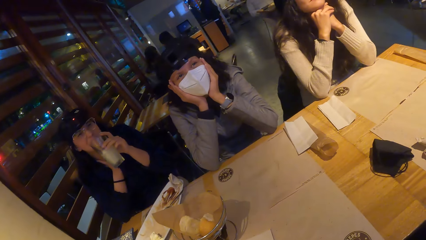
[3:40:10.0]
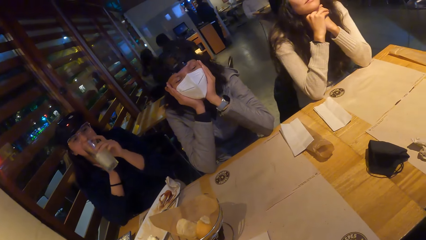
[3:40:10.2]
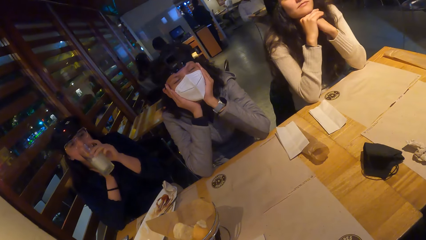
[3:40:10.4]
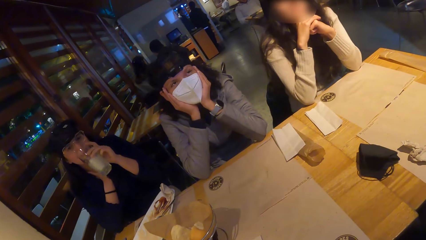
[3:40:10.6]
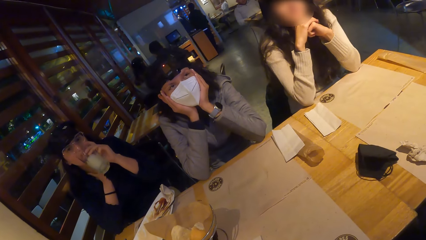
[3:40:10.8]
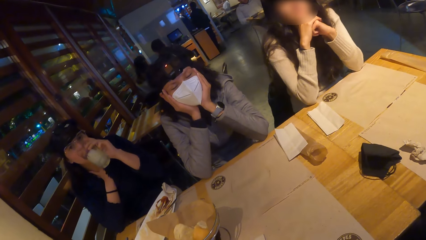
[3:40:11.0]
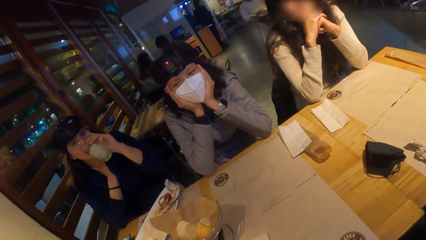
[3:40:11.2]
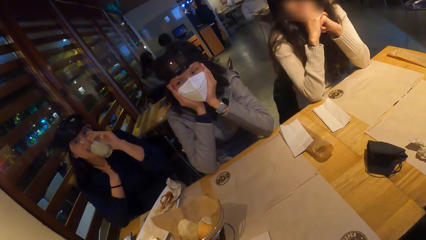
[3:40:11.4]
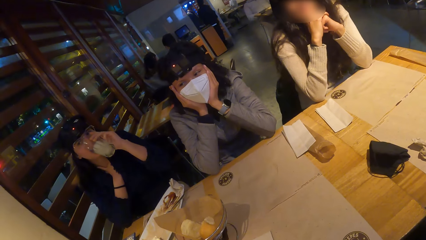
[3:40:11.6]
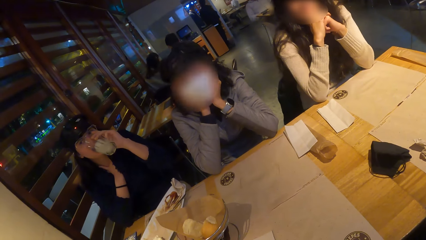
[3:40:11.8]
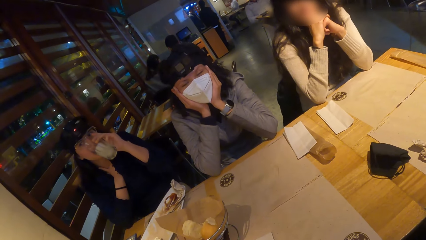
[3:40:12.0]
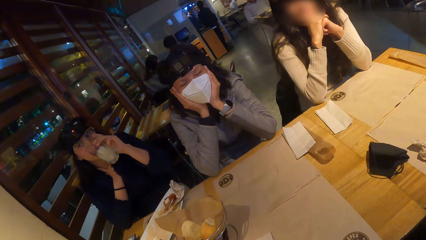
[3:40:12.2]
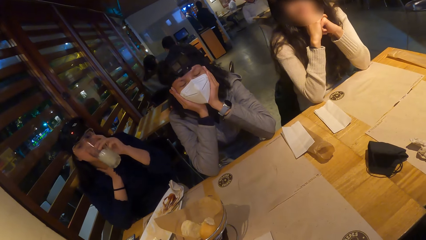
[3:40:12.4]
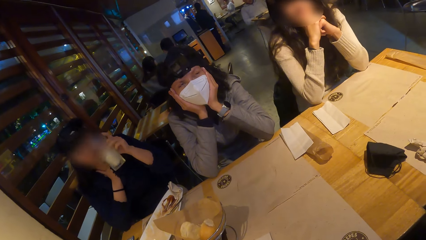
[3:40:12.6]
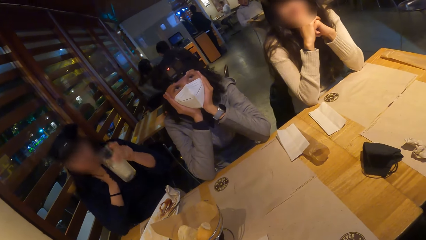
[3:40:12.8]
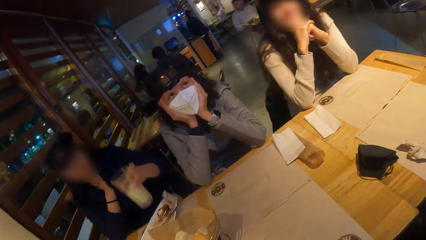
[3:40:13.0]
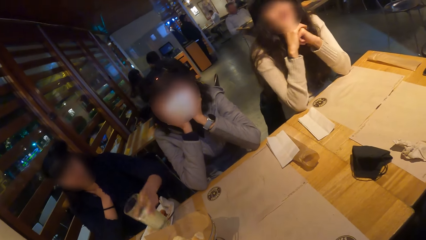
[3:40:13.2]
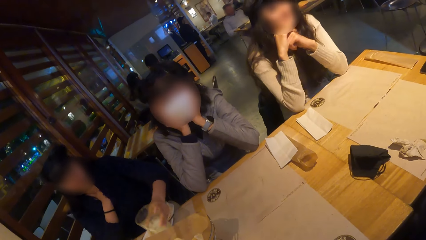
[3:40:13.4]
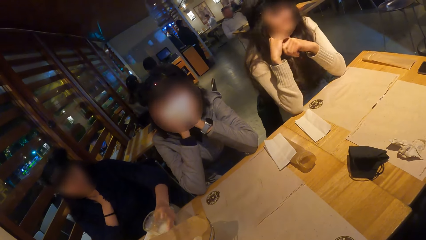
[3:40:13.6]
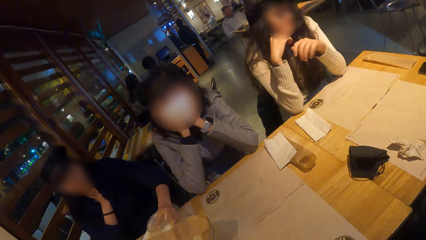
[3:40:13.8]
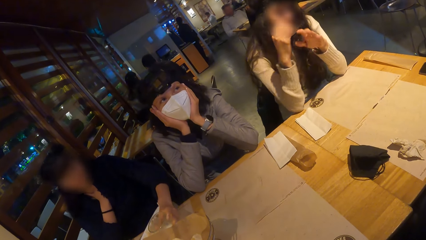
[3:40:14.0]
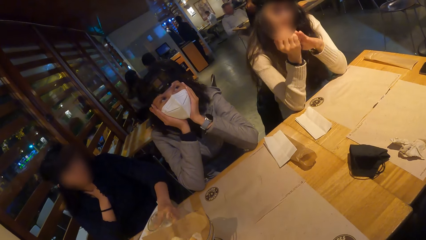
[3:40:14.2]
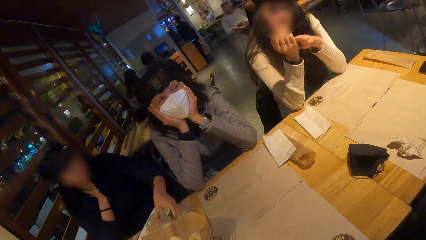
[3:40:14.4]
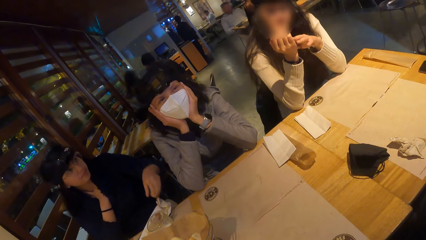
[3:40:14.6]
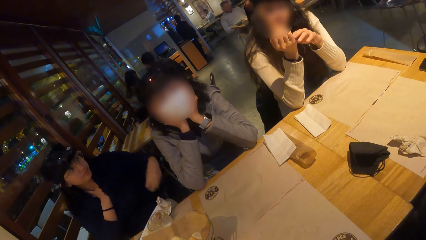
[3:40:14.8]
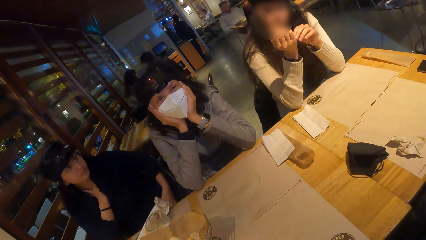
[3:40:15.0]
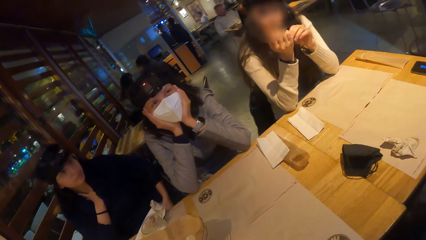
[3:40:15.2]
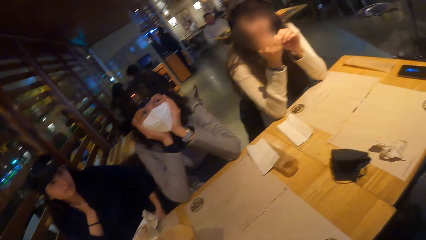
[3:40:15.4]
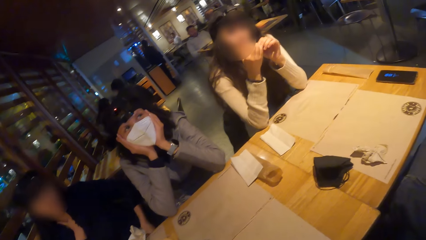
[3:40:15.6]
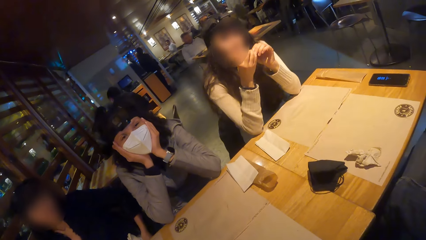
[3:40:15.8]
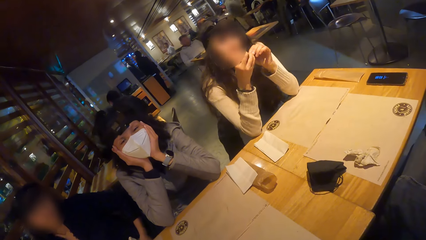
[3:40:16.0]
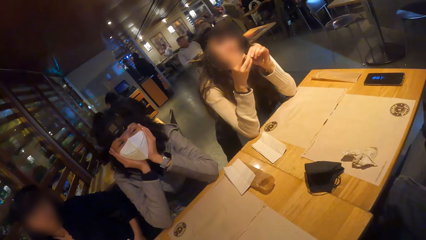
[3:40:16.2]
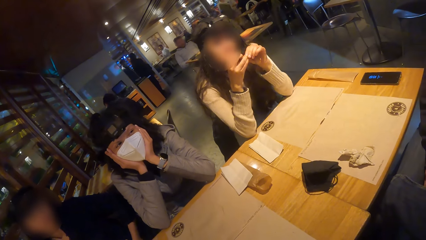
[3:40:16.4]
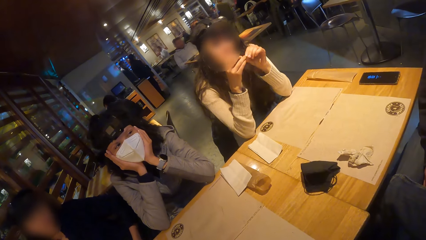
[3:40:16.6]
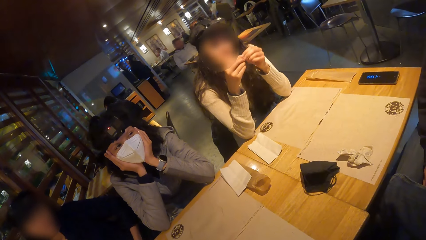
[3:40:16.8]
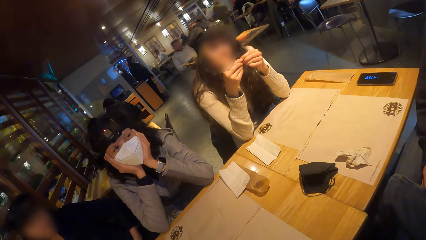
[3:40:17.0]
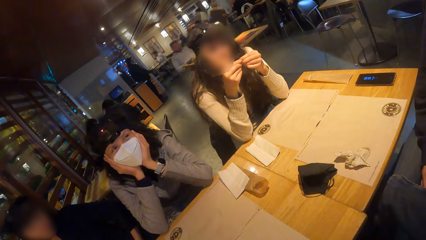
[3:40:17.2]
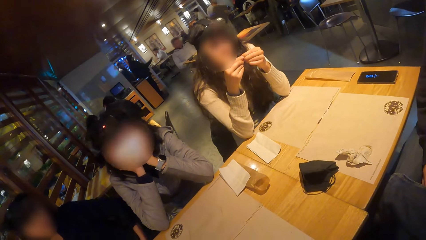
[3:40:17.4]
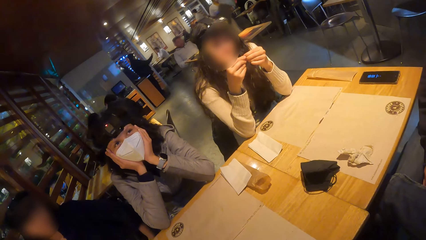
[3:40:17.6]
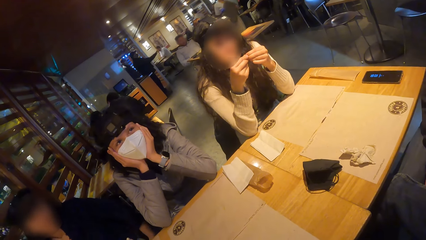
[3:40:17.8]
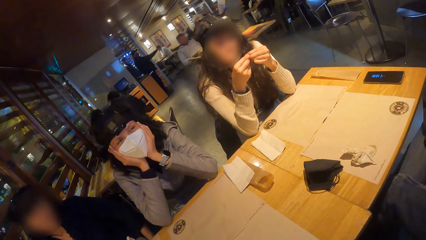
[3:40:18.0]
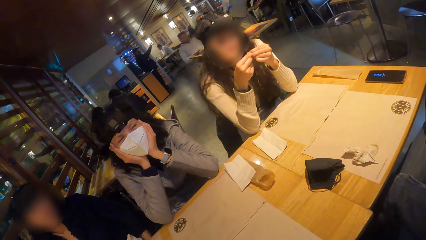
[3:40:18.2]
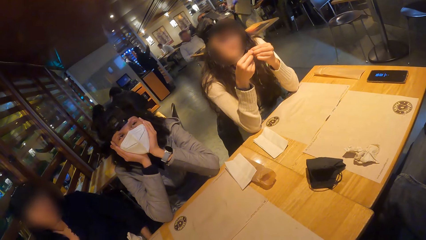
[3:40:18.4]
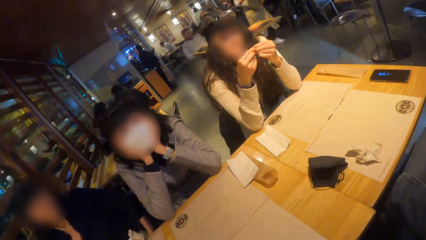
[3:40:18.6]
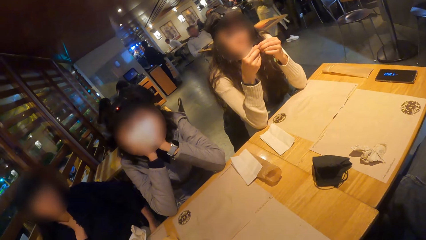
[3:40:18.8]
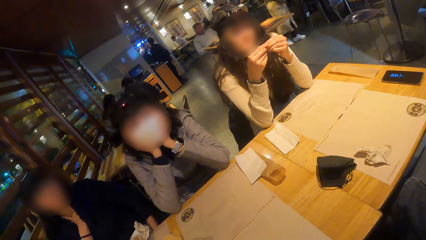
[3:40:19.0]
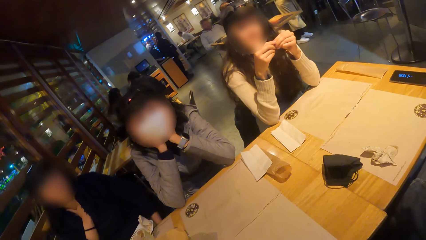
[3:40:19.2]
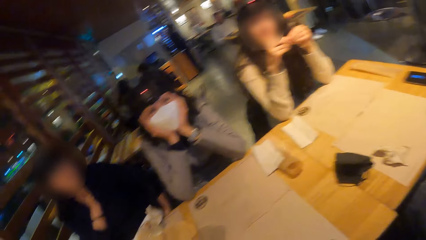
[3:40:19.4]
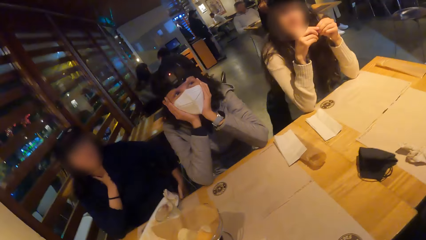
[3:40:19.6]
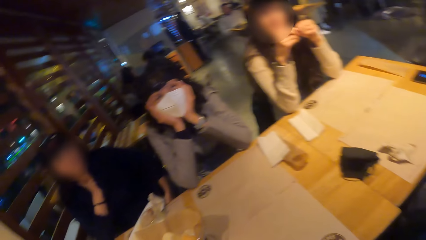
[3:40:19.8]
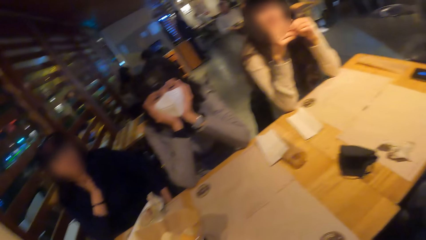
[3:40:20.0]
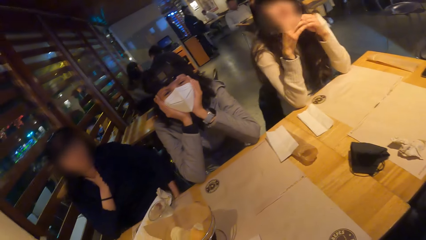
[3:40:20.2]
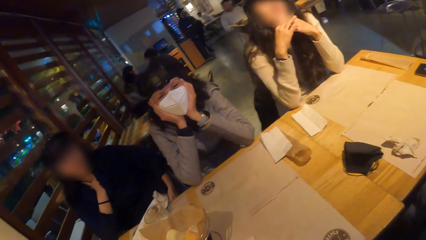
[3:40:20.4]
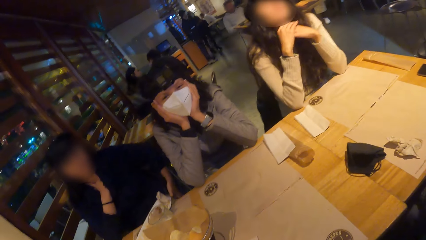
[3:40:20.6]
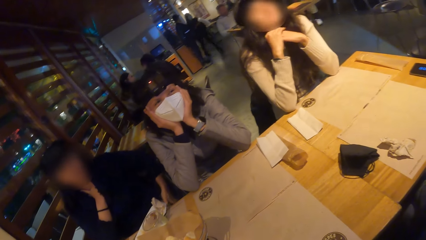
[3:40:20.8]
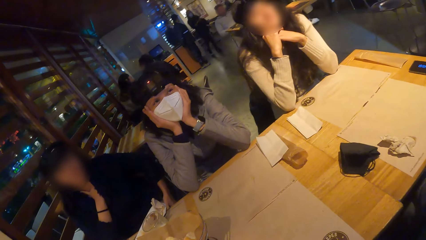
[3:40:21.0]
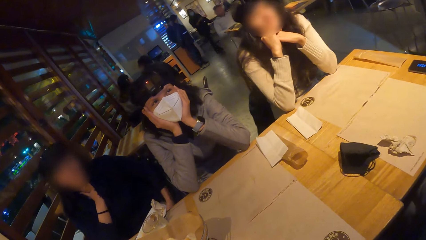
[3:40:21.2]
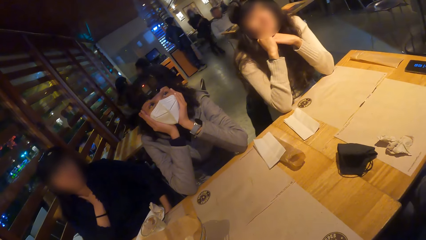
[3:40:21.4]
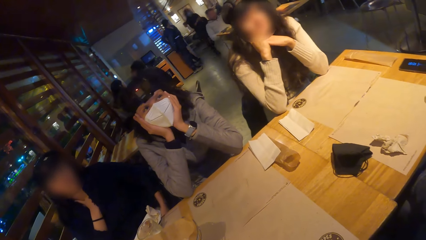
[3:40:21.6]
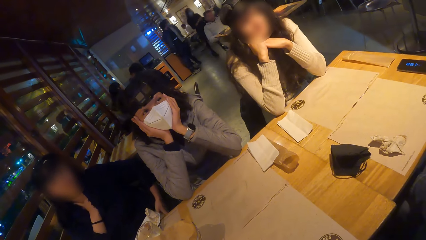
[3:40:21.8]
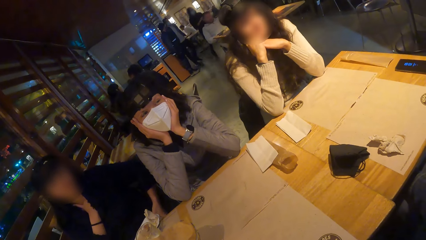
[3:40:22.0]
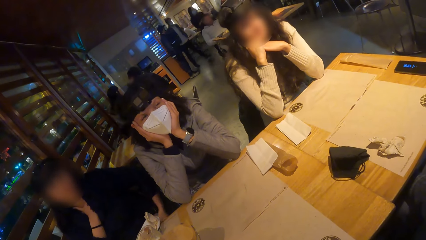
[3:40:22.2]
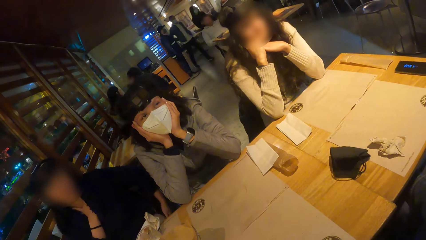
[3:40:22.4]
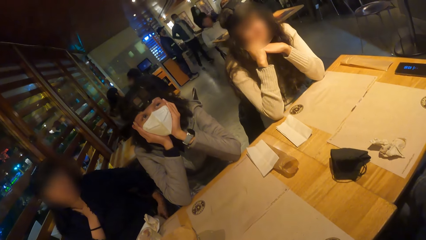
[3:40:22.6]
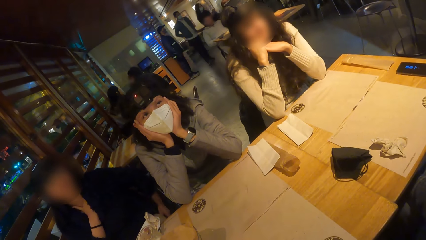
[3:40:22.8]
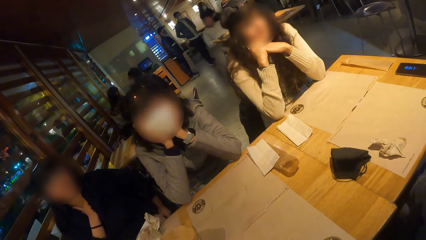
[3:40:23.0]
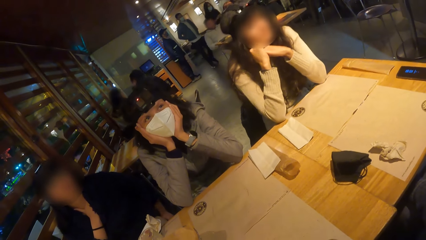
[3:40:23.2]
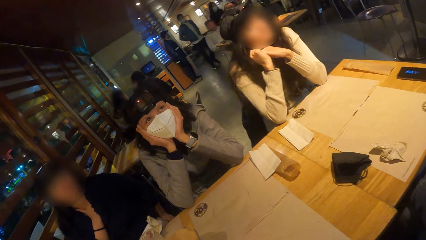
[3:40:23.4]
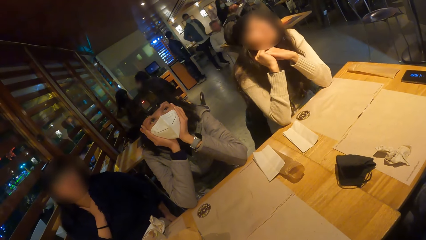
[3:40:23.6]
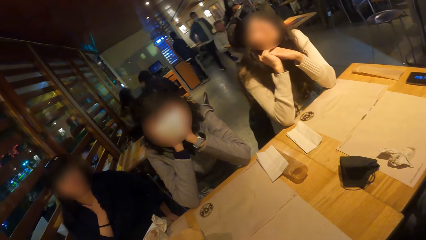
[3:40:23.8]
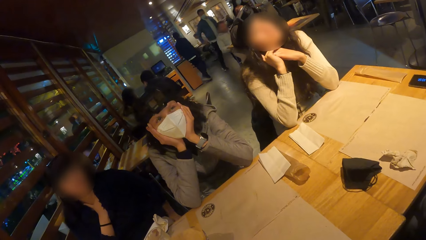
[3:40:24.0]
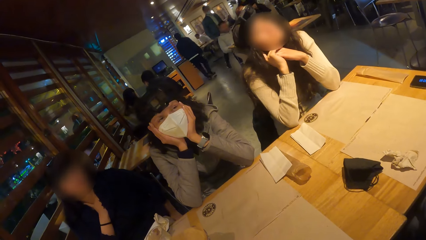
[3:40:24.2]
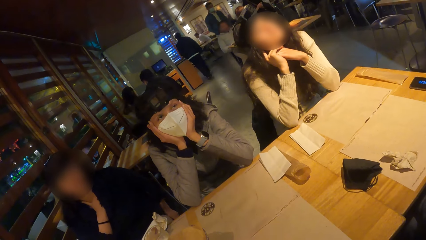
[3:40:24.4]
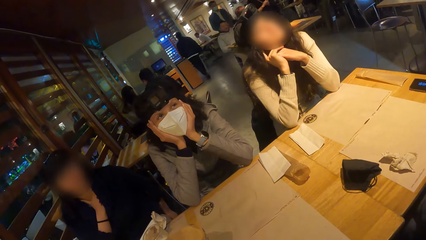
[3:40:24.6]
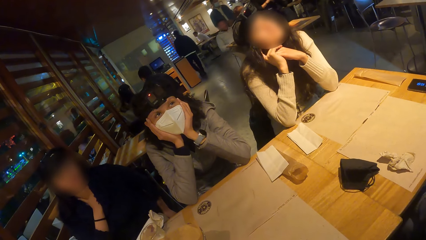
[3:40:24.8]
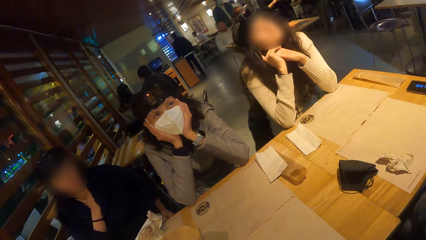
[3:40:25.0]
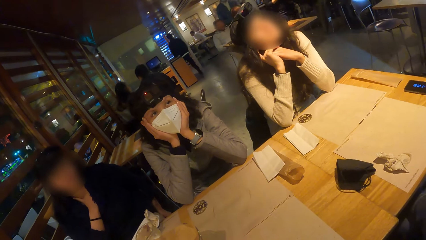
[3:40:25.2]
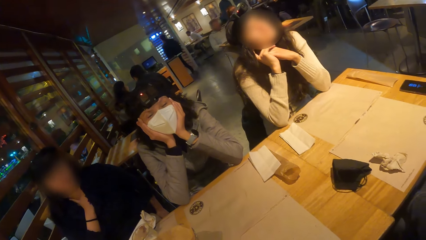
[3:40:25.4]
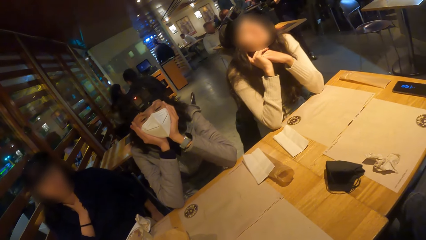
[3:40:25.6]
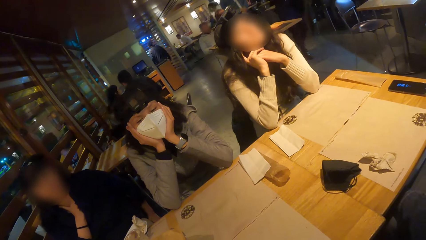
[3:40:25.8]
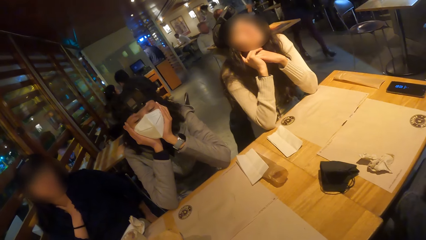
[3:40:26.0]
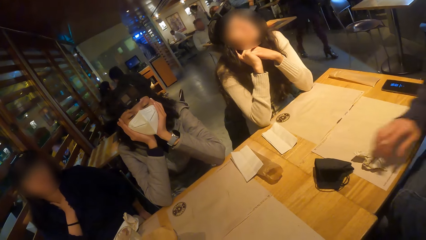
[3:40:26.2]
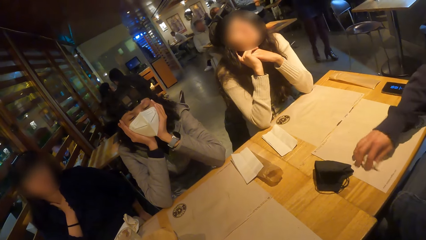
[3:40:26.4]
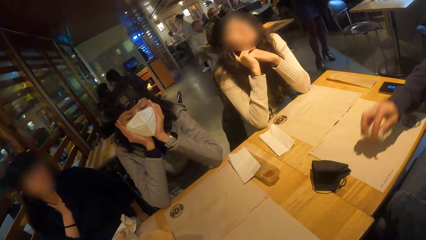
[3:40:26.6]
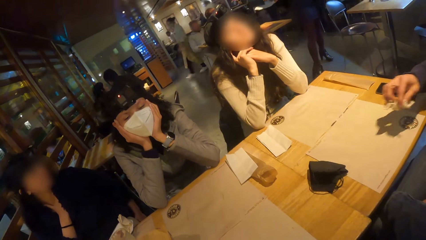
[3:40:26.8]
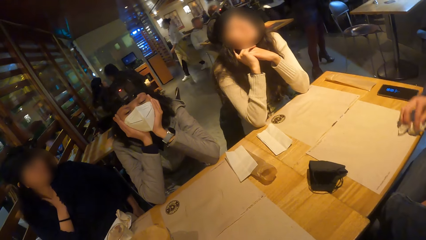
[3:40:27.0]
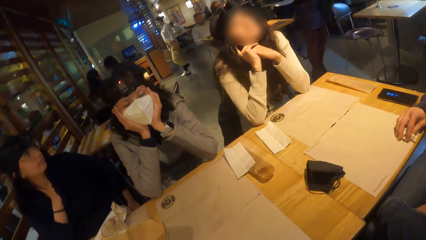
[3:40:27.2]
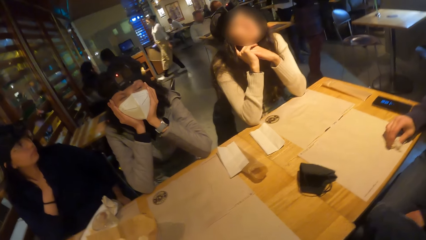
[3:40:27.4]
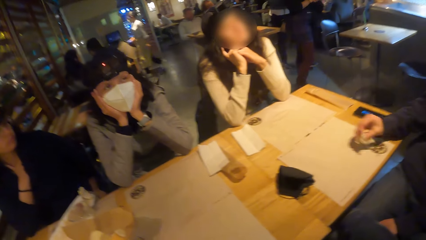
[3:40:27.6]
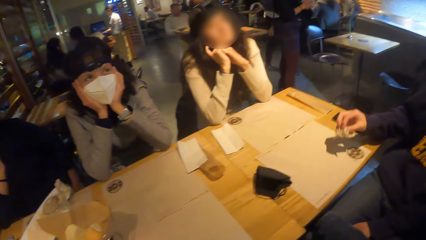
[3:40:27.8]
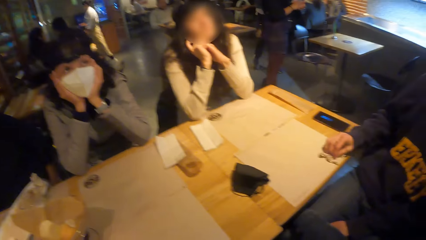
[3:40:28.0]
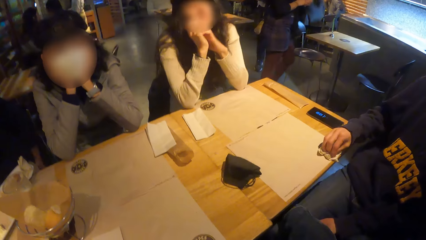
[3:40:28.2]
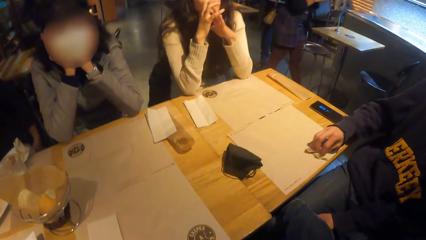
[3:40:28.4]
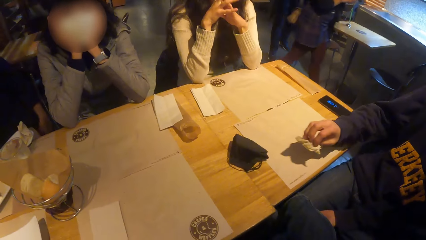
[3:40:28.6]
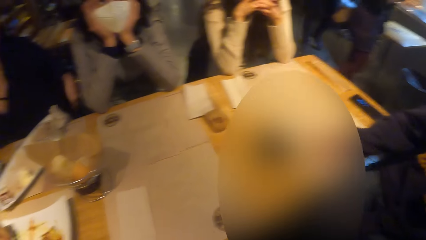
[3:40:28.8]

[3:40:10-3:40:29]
A woman puts her hands on her face. Another woman drinks from the glass cup in her left hand. She places the glass cup on the table with her left hand. She rubs her left hand on her lap. The first woman nods her head. A man picks up a serviette paper from the table with his right hand. He cleans the table with the serviette paper in his right hand.
